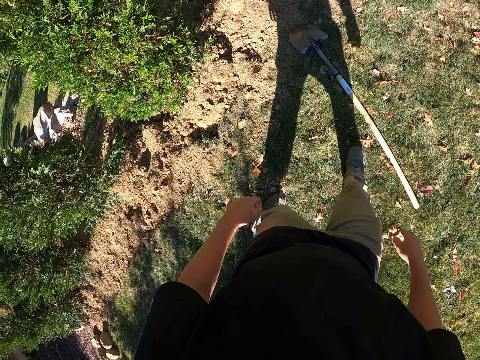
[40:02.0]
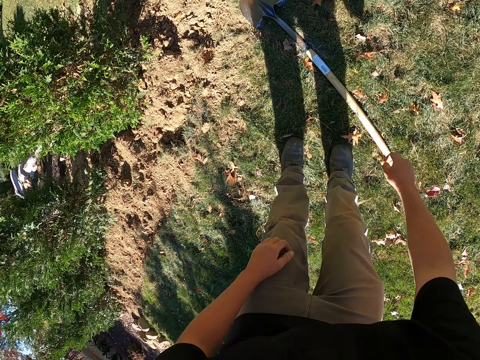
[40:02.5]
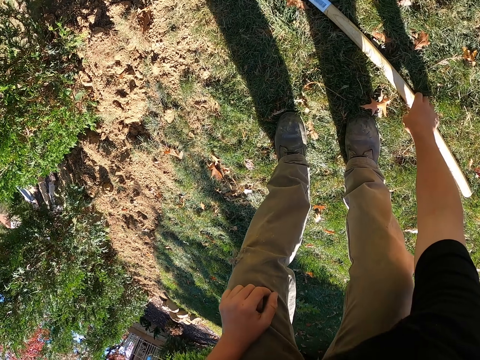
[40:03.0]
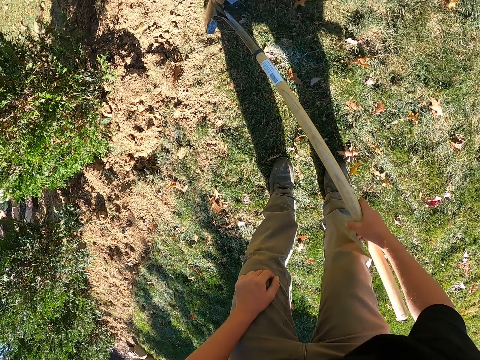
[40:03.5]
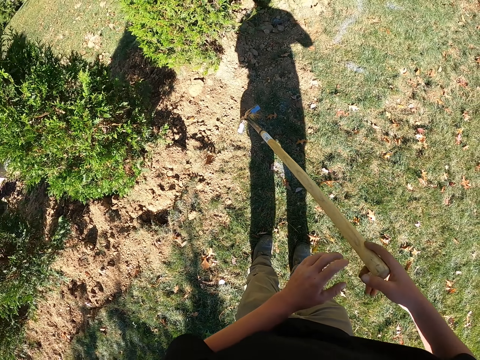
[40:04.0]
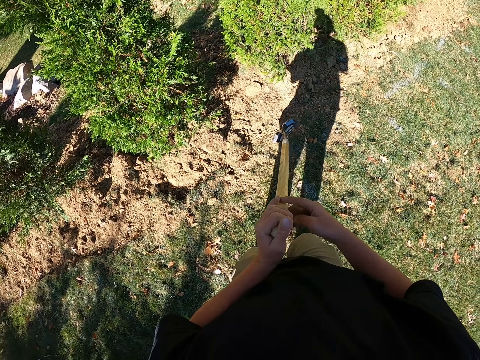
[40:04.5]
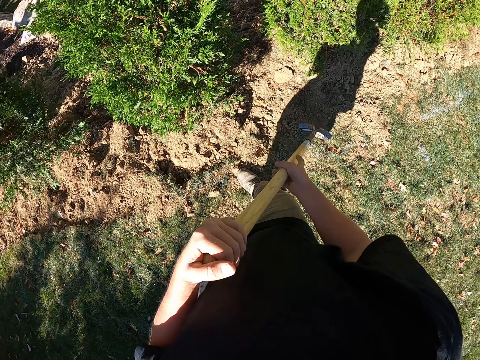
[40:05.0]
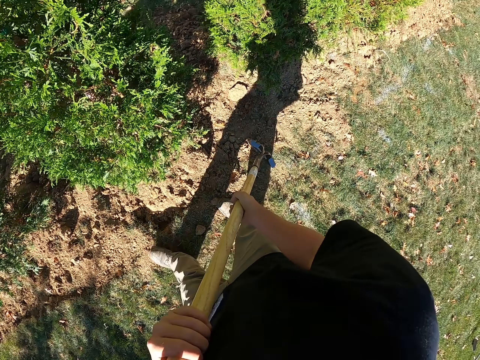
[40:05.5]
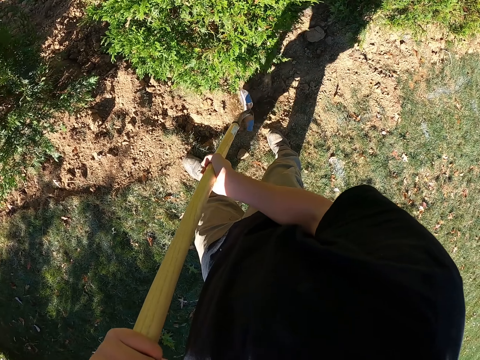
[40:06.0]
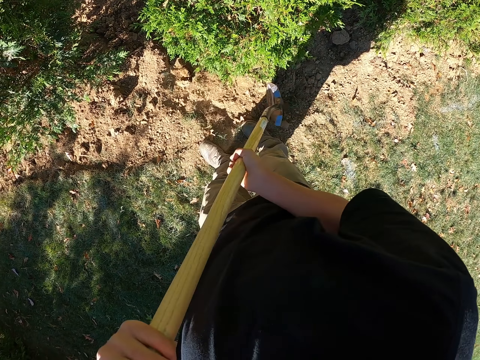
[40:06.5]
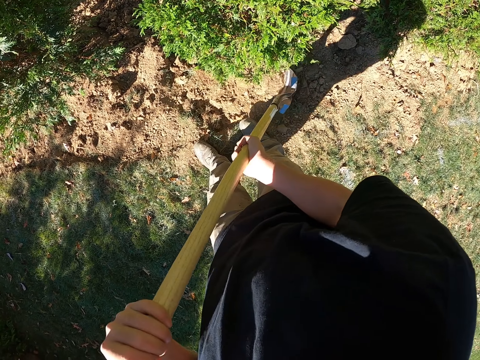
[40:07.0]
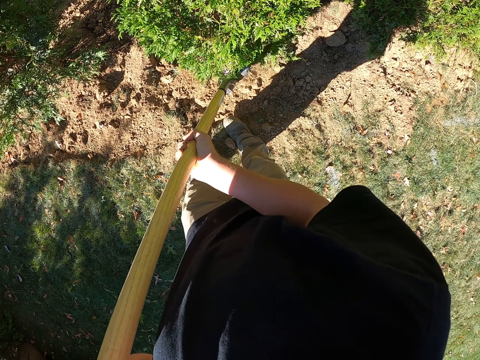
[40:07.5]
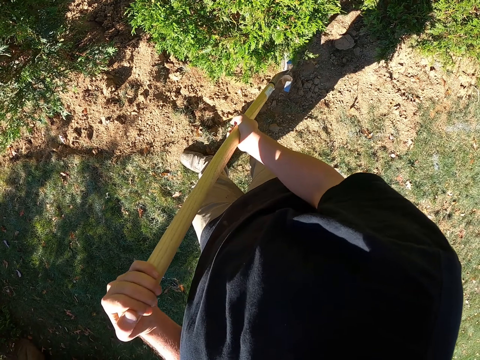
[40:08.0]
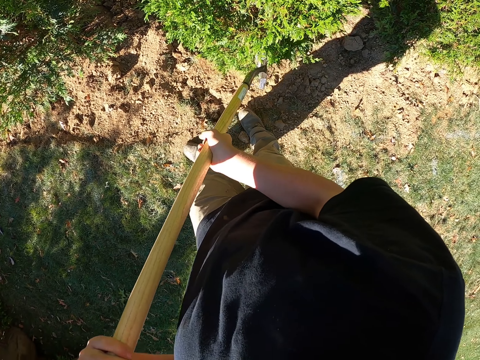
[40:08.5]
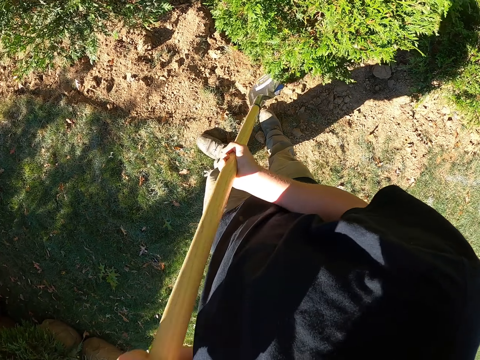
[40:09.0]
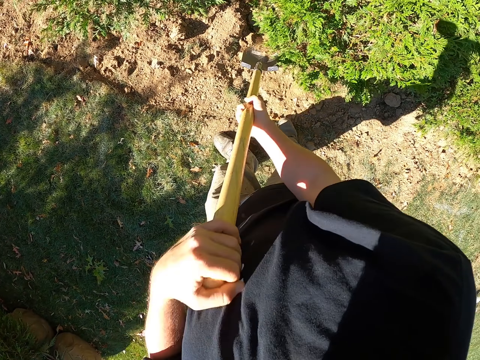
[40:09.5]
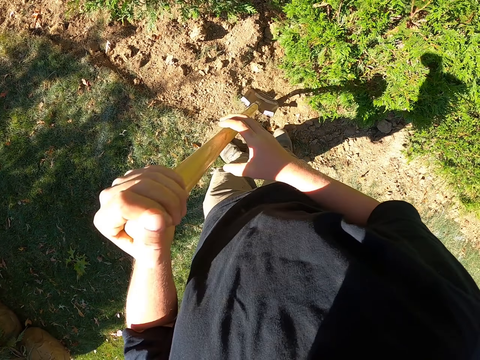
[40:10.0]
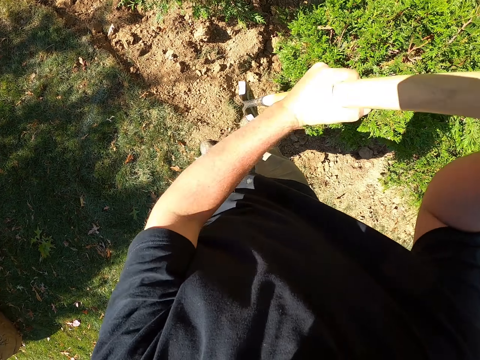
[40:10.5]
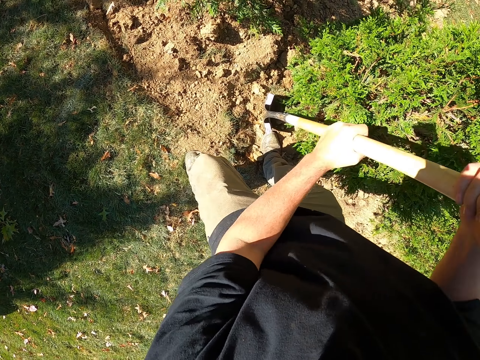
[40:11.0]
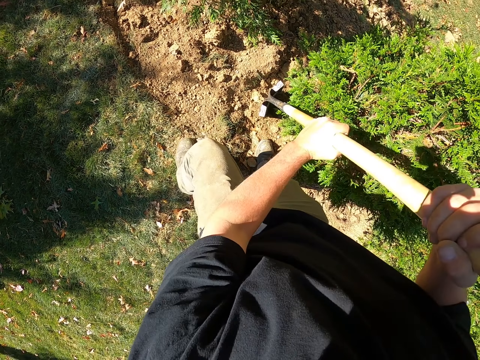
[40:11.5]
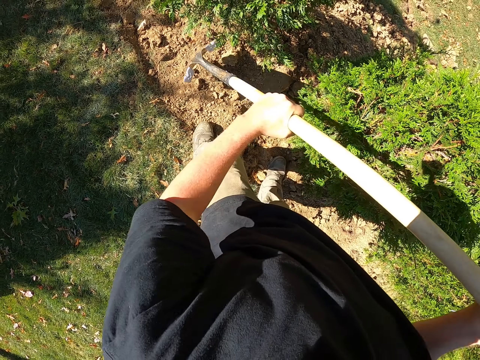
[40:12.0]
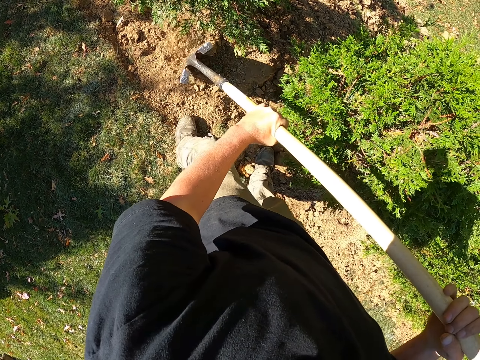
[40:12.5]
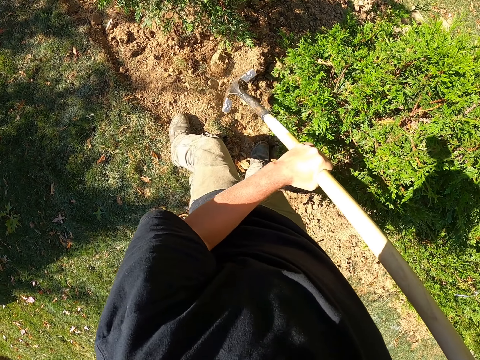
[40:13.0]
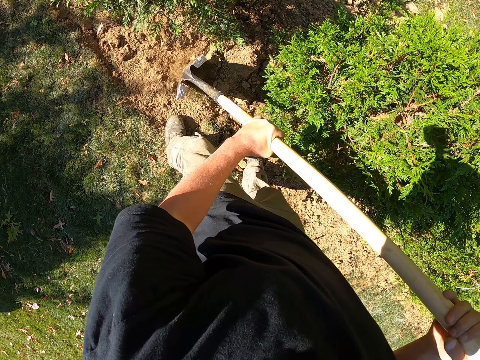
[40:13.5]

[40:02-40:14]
The camera wearer picks up the spade. They push the soil towards the seedling with the spade.

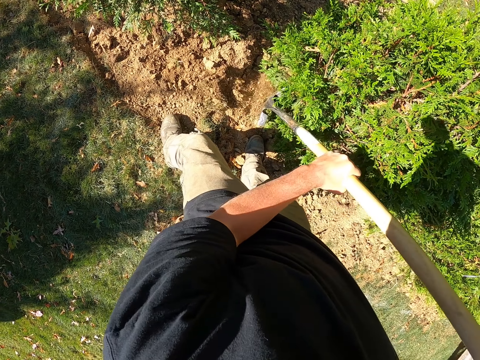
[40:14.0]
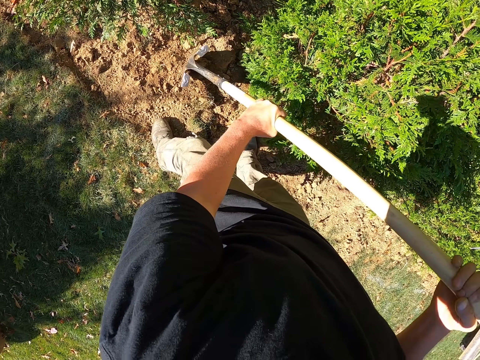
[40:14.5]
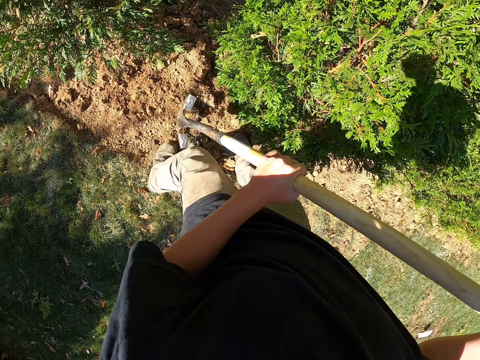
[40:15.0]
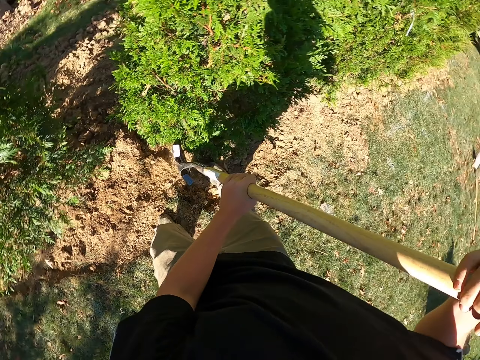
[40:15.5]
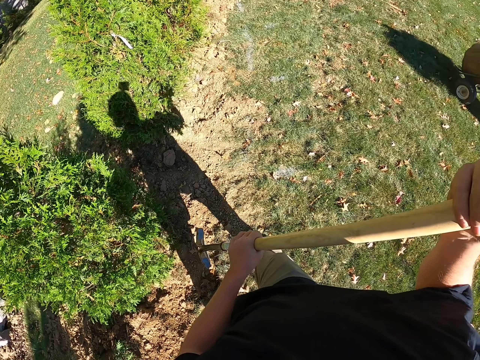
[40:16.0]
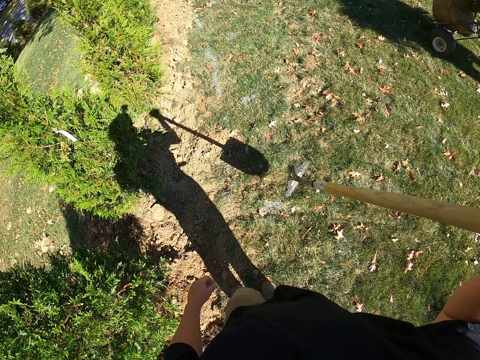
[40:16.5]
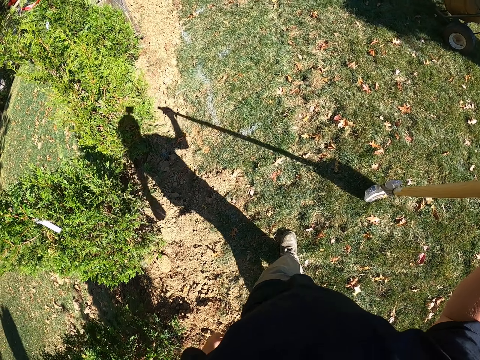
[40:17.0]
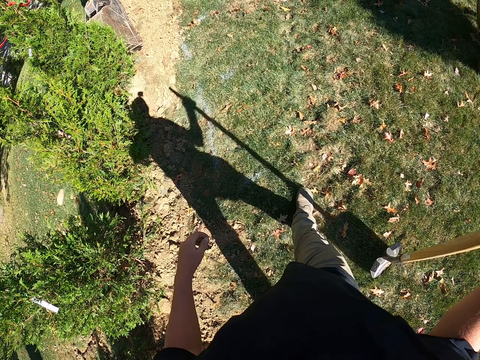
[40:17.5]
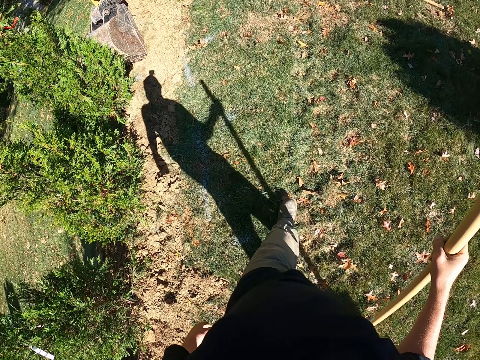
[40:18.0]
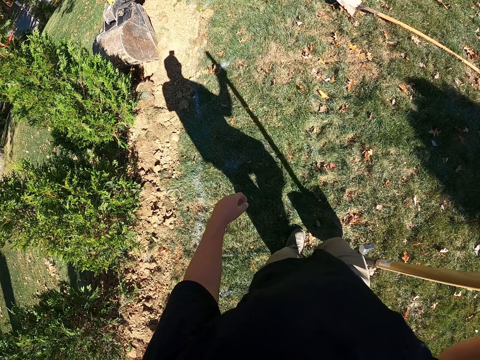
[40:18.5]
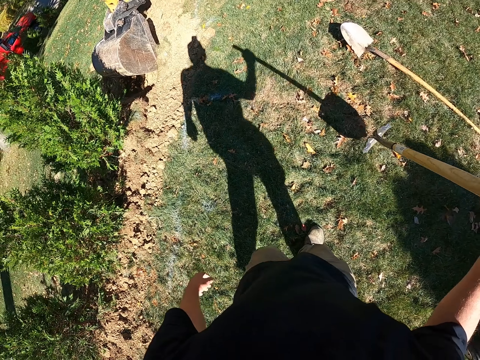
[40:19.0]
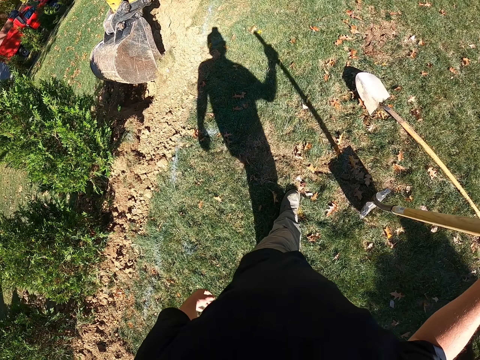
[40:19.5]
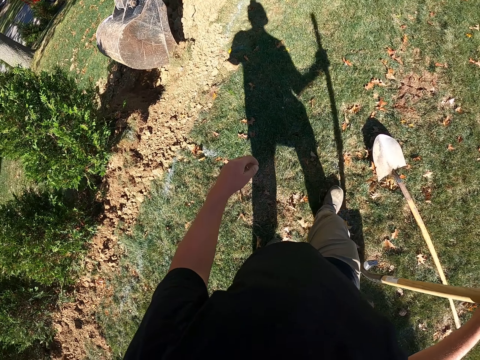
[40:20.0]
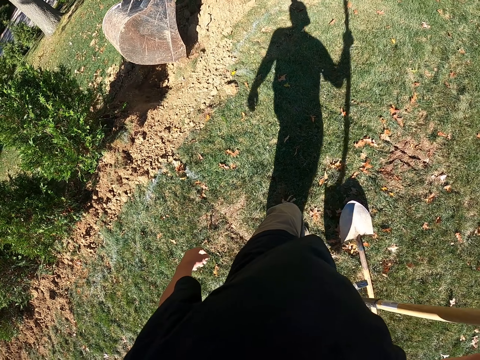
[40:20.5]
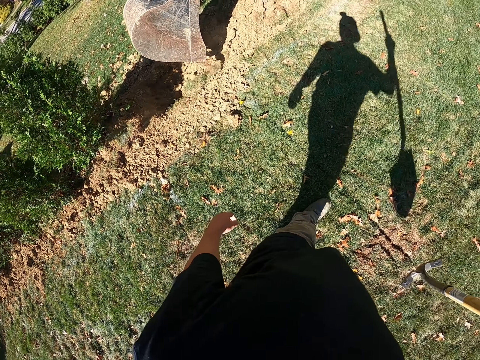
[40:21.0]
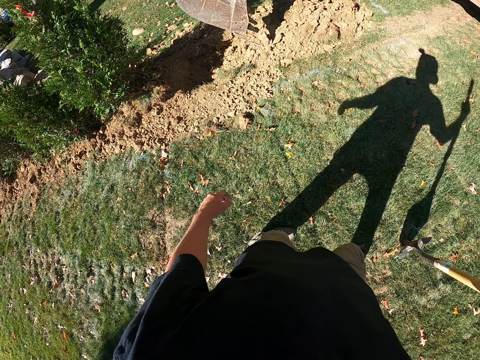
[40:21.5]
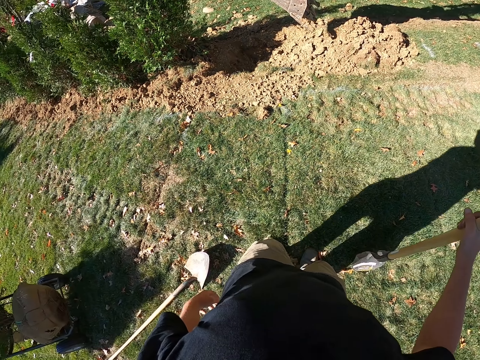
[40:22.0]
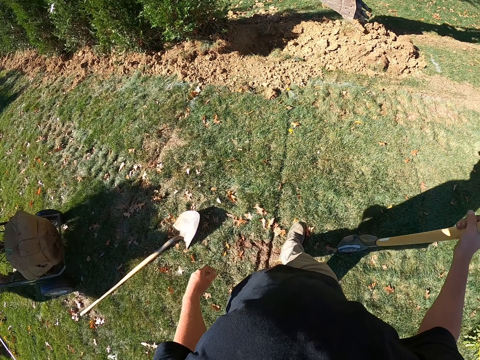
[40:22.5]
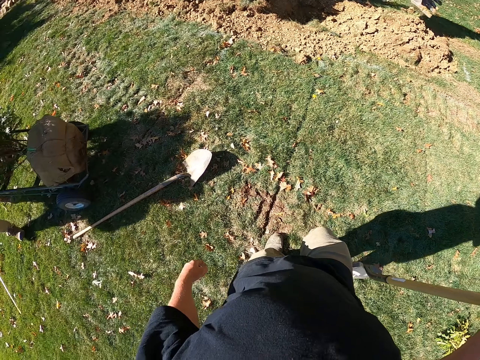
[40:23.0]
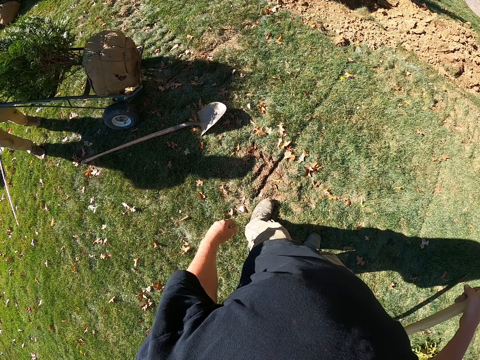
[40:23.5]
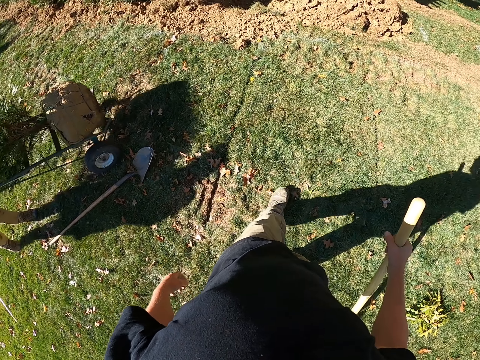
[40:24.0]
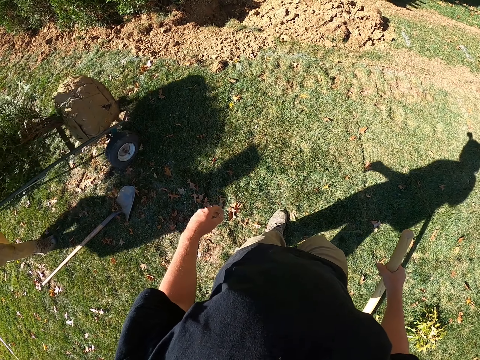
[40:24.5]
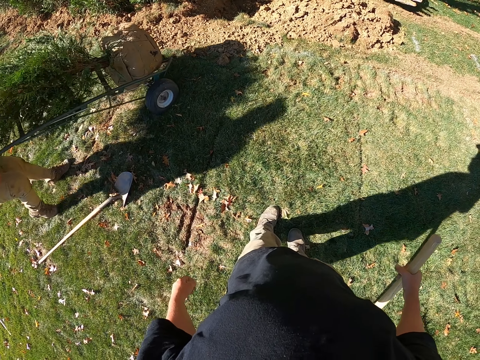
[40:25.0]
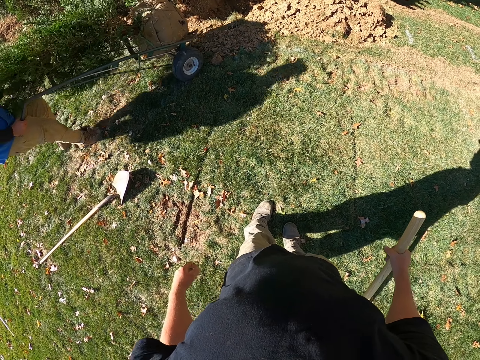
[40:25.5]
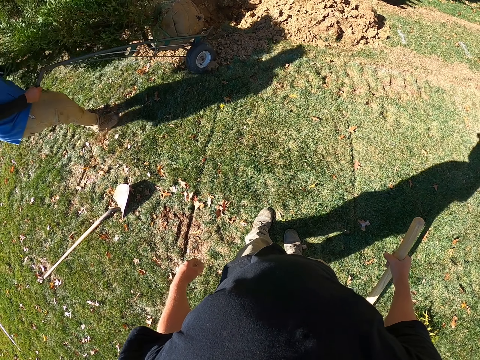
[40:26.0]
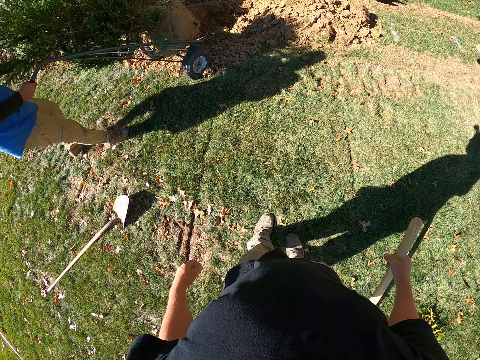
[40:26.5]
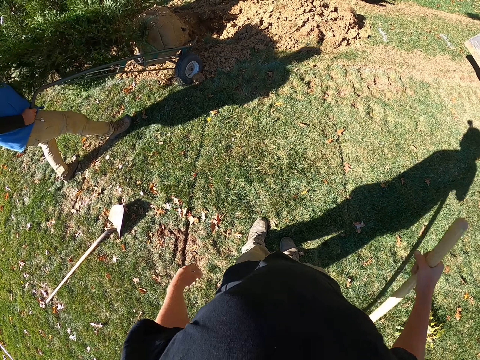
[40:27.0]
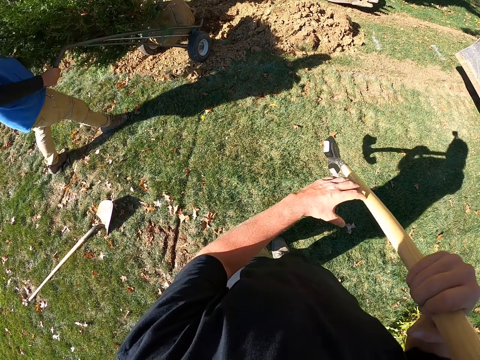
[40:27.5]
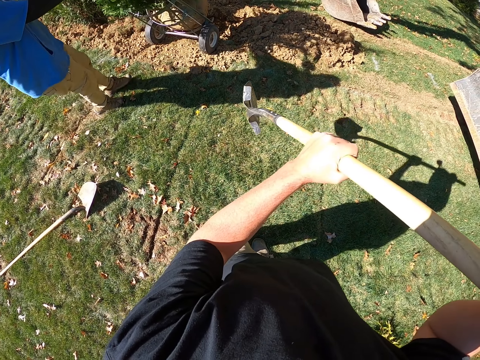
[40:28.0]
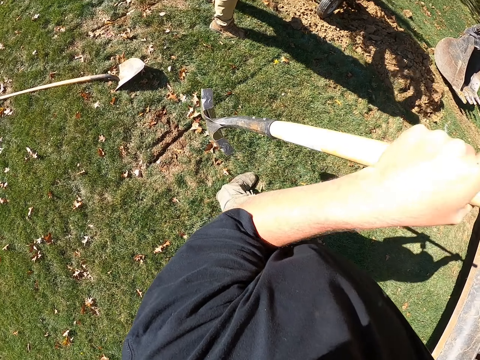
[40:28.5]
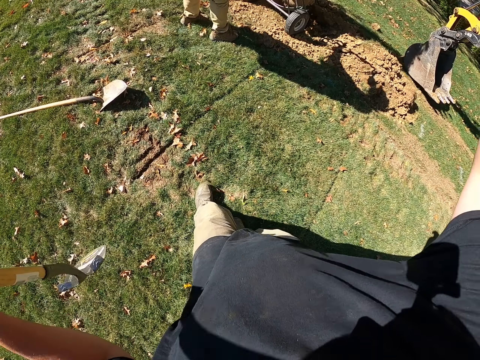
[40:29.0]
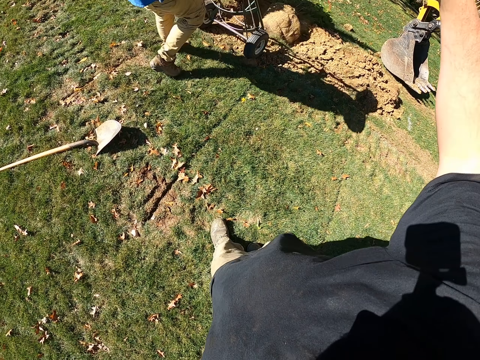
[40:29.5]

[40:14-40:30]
The camera wearer walks around the field. A man puts the seedling in the hole.
